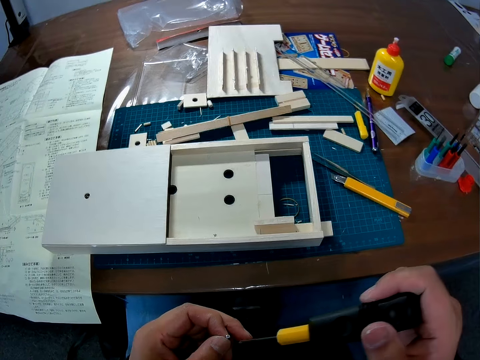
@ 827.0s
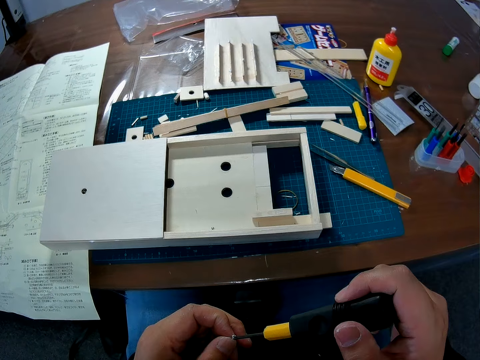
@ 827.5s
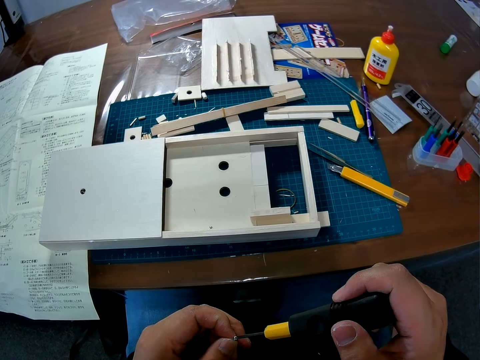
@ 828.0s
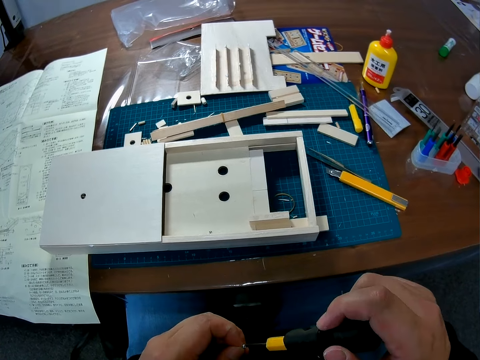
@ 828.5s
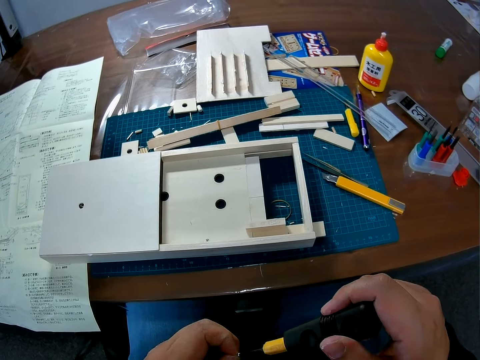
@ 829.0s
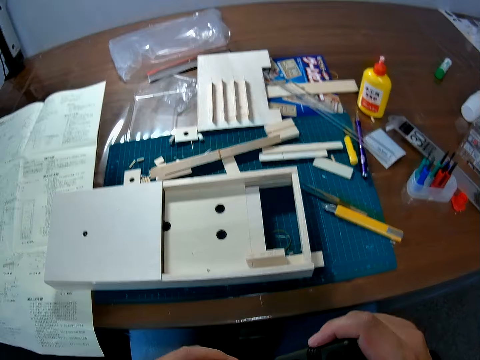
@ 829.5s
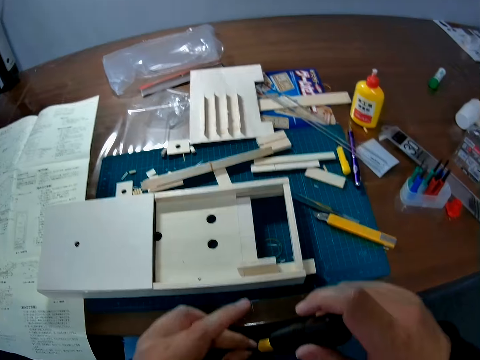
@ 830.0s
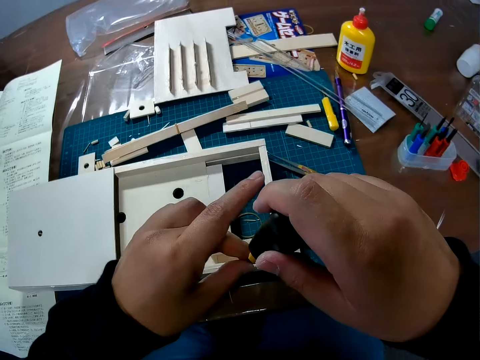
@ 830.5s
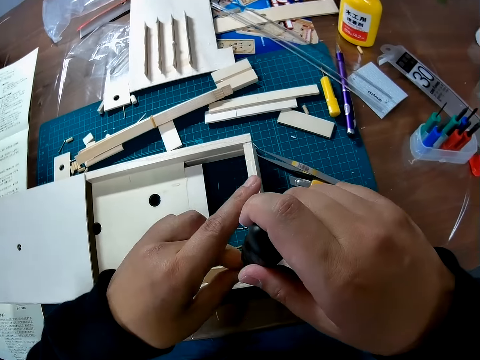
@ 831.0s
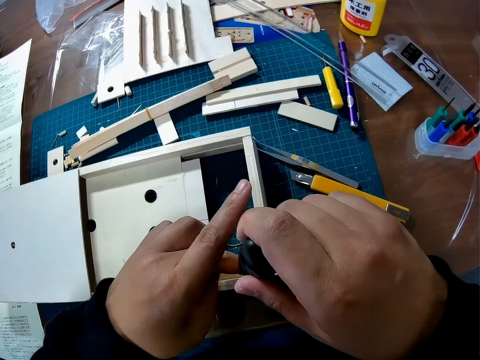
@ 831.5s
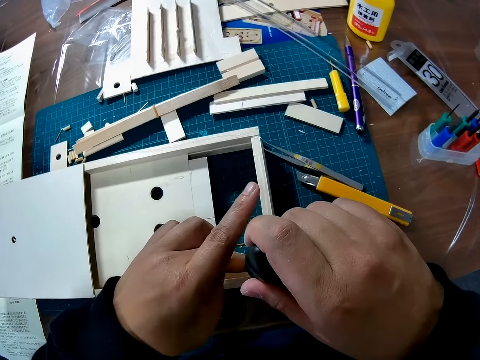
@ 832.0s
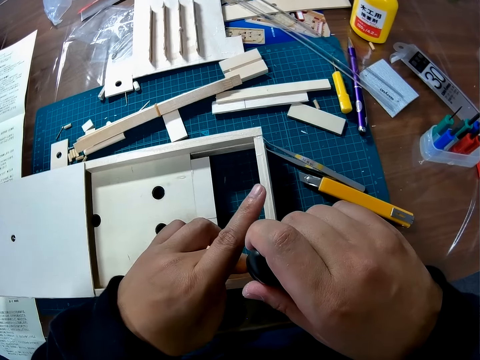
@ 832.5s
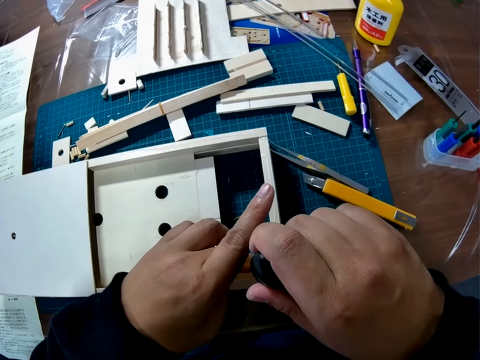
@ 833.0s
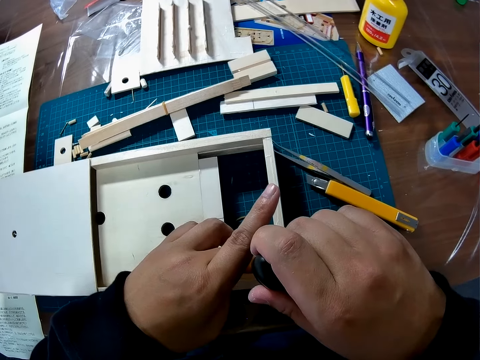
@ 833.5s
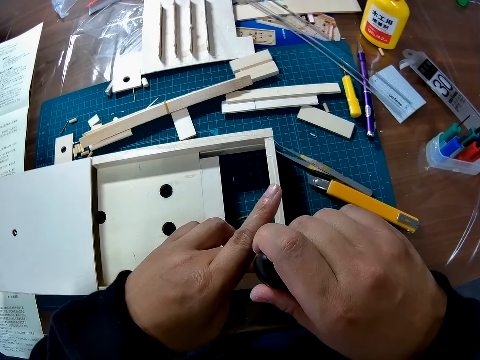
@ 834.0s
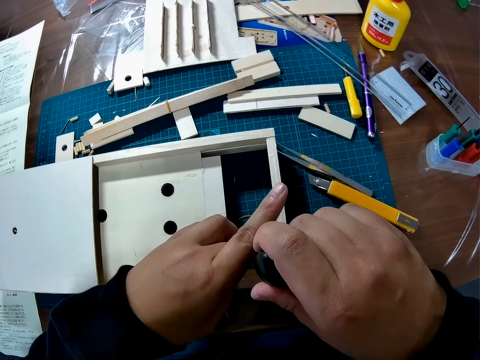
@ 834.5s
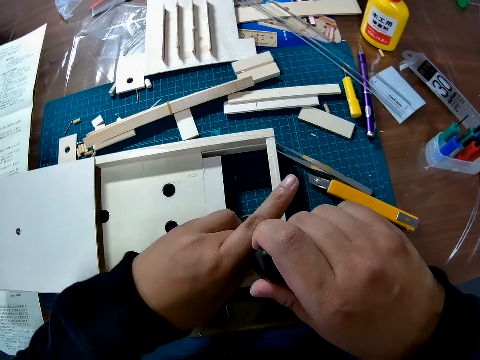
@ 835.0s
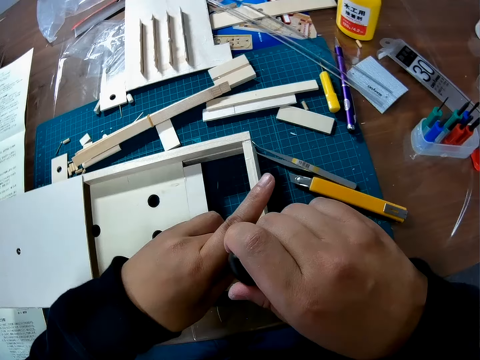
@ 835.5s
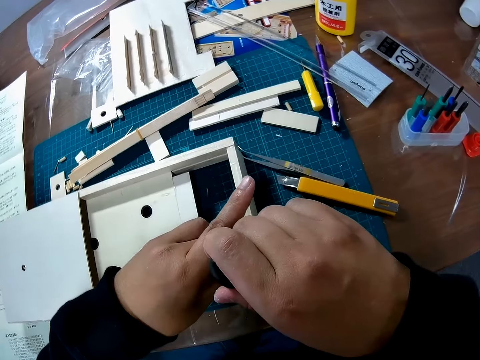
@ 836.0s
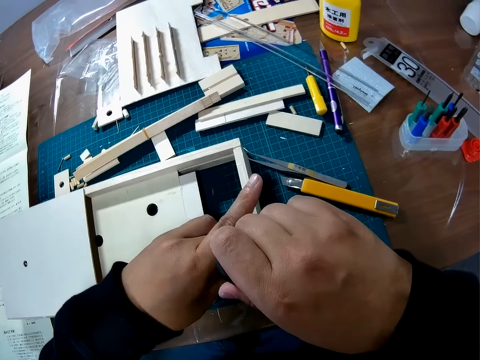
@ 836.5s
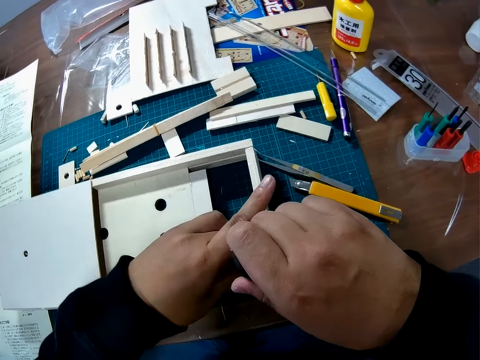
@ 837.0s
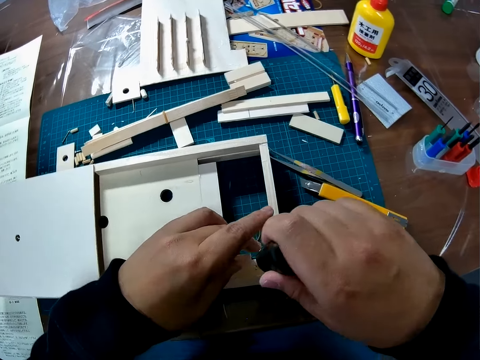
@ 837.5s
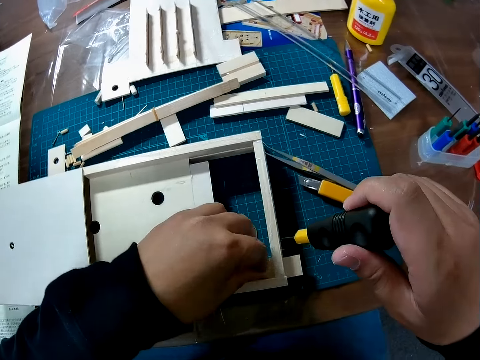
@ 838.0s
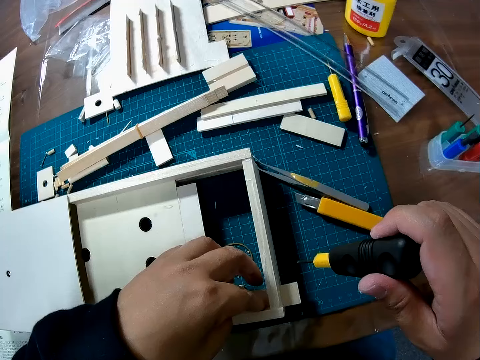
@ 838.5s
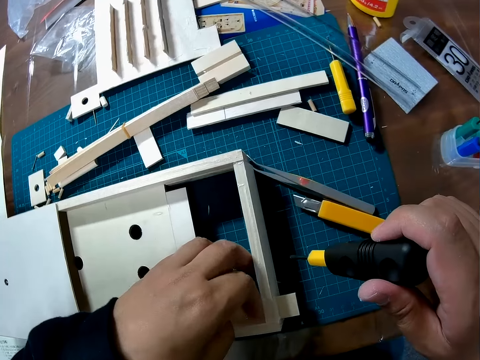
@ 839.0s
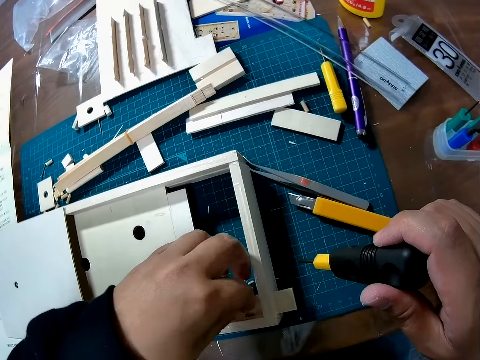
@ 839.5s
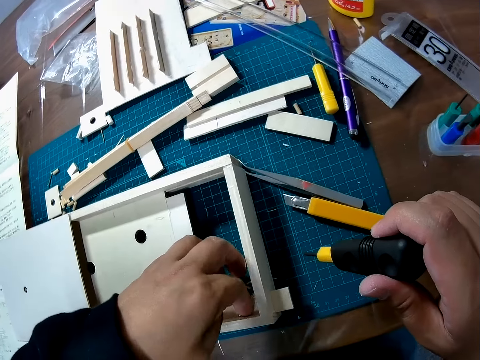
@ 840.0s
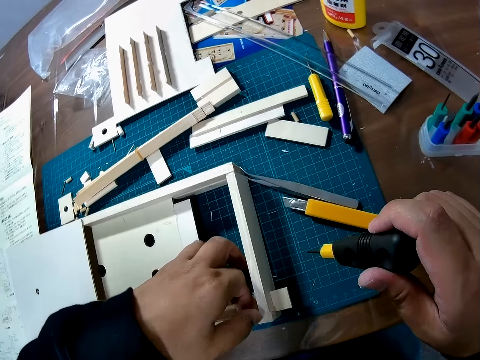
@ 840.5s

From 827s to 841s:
The camera wearer fixes the screw or nut in the screwdriver. He places the nut and screwdriver on the wood. He fixes the screw in the constructed wood. He places his hand on the wood.

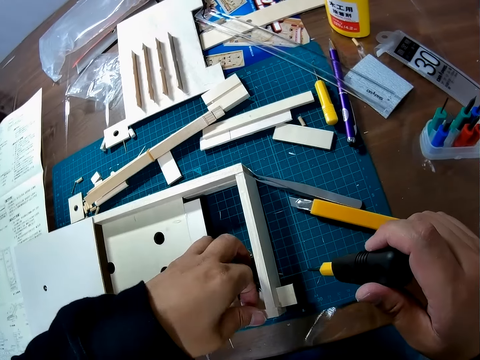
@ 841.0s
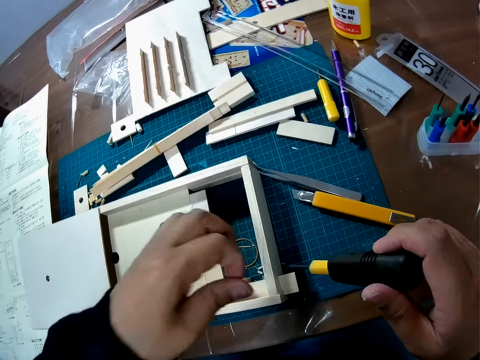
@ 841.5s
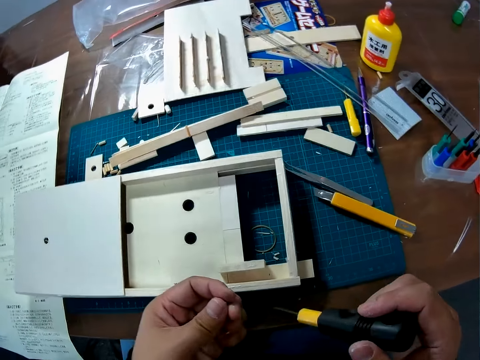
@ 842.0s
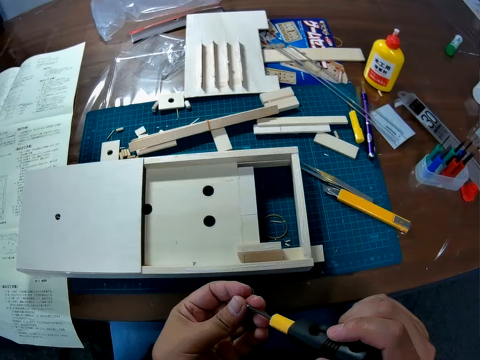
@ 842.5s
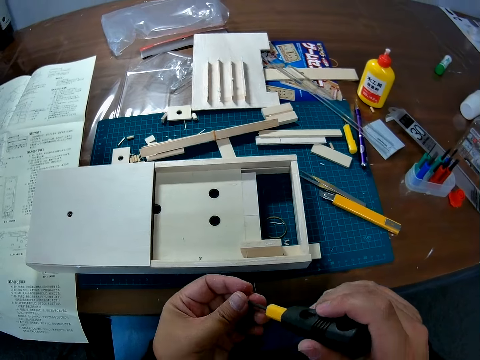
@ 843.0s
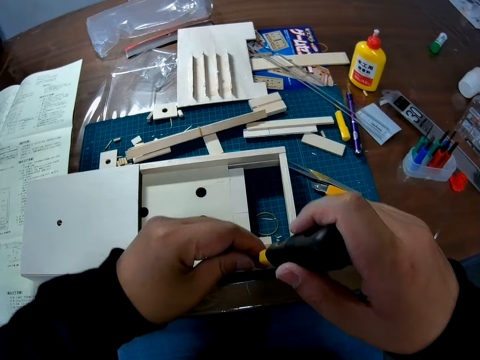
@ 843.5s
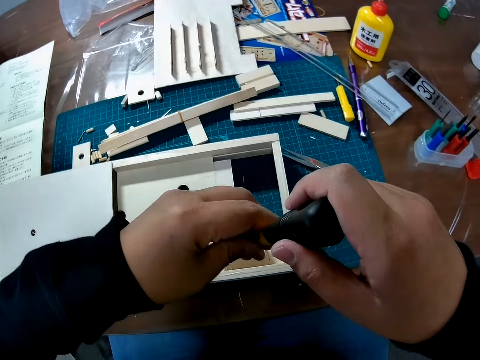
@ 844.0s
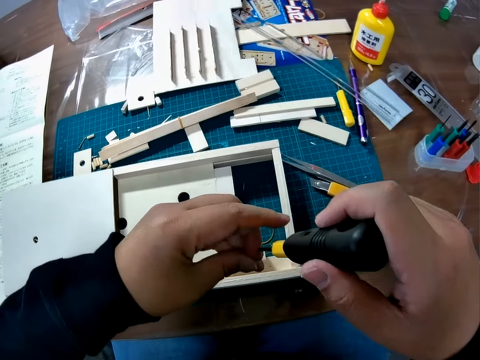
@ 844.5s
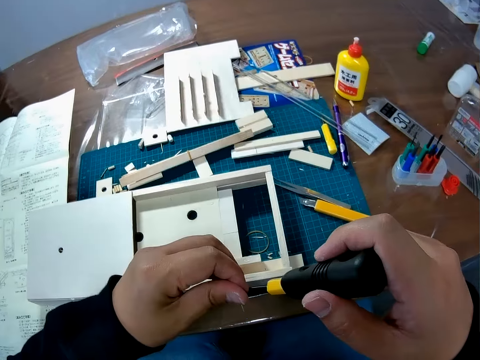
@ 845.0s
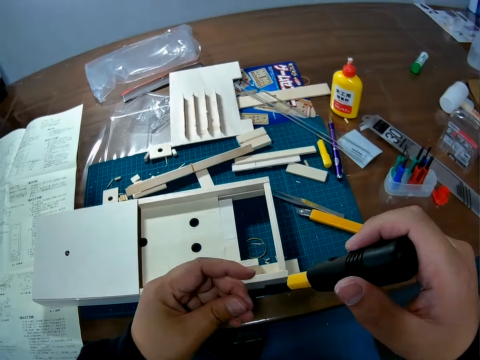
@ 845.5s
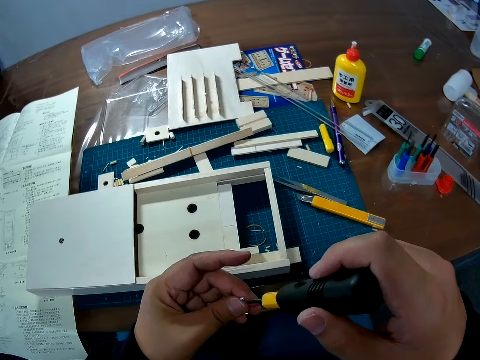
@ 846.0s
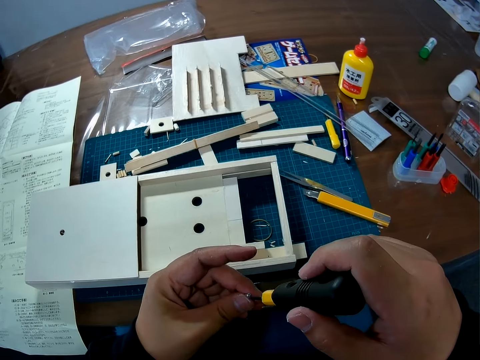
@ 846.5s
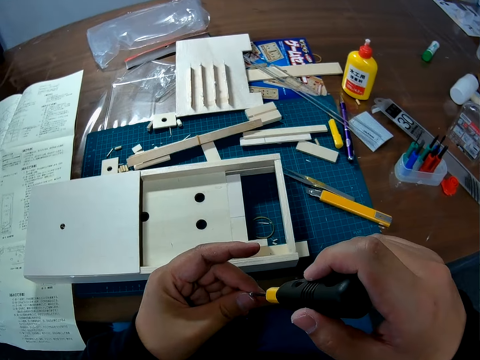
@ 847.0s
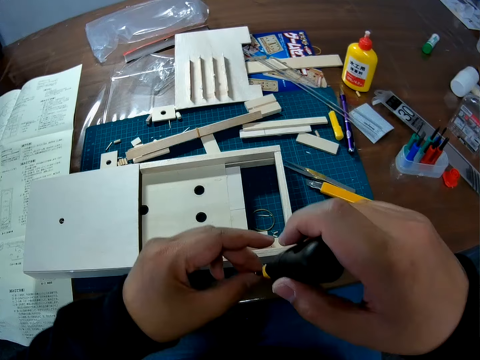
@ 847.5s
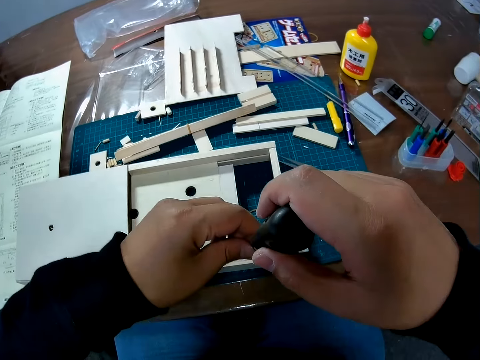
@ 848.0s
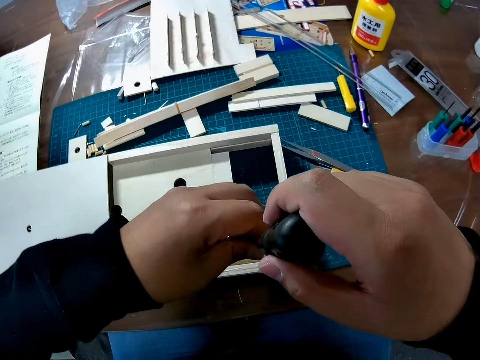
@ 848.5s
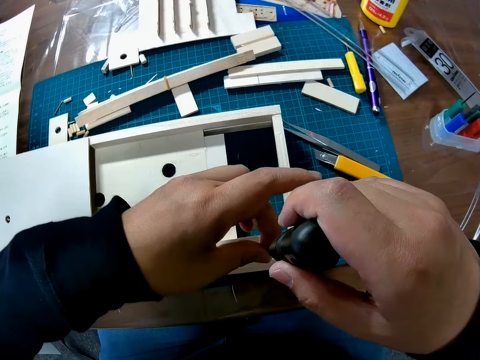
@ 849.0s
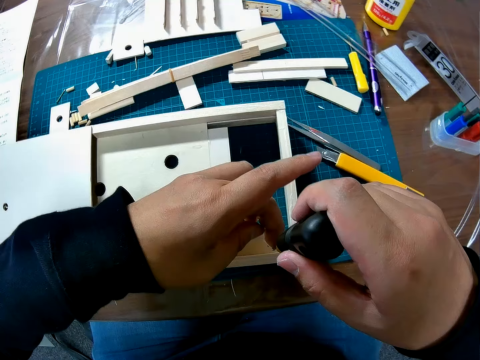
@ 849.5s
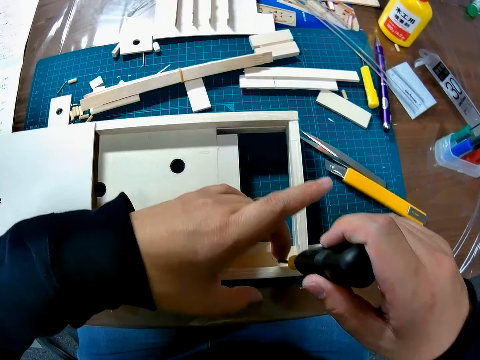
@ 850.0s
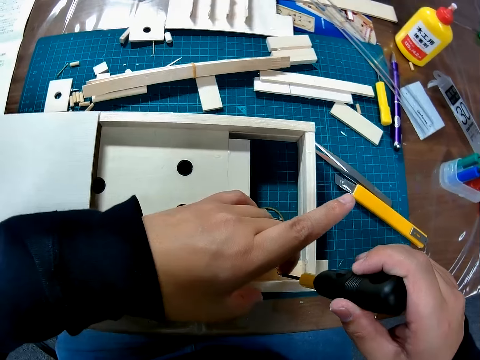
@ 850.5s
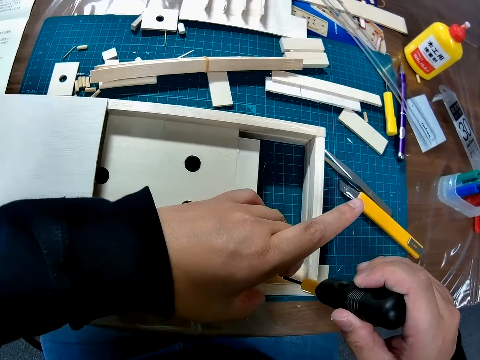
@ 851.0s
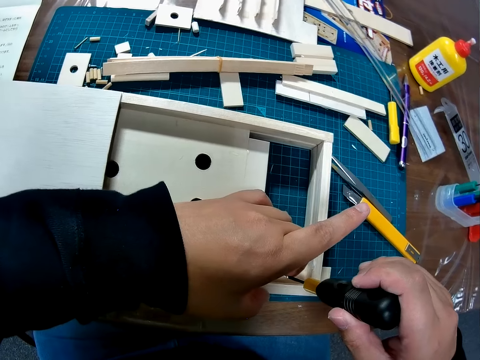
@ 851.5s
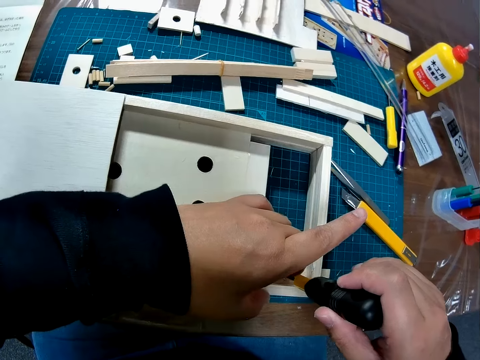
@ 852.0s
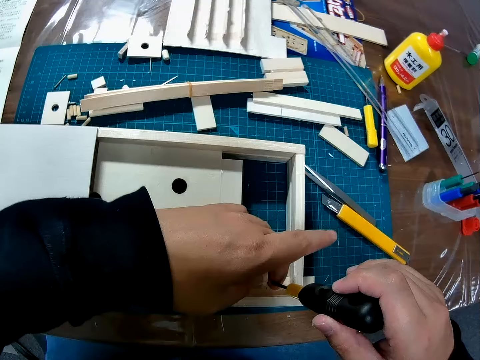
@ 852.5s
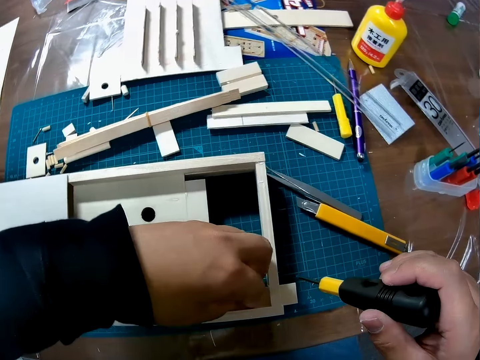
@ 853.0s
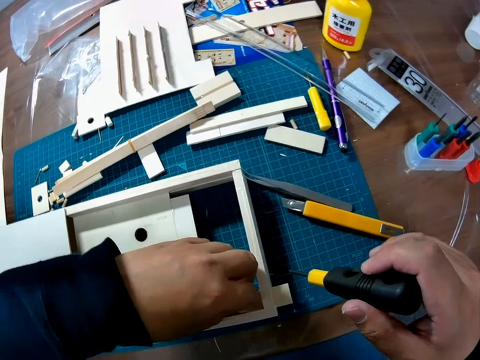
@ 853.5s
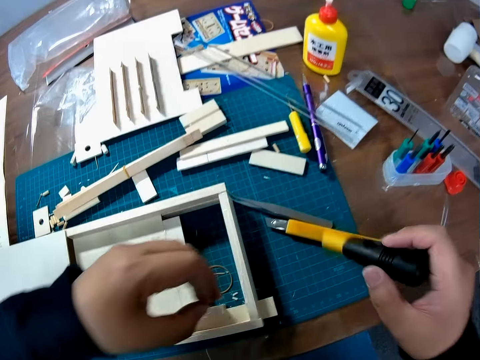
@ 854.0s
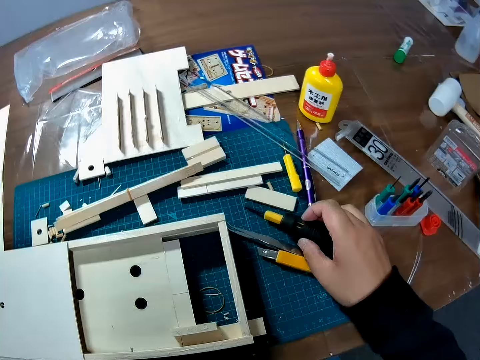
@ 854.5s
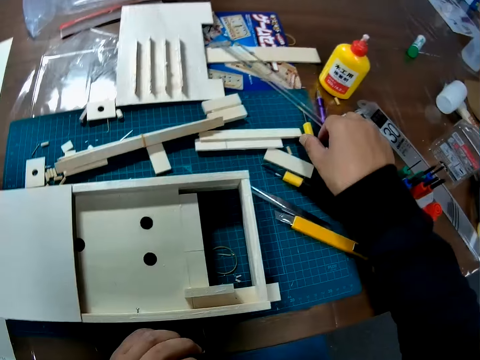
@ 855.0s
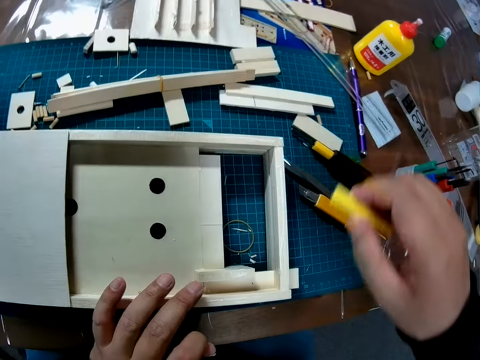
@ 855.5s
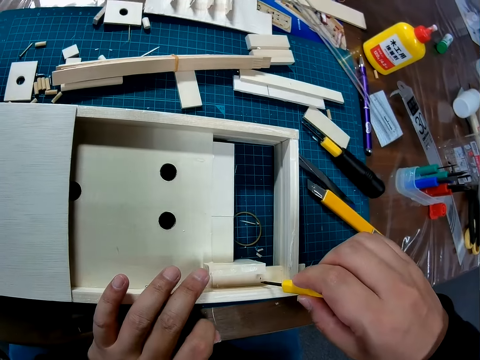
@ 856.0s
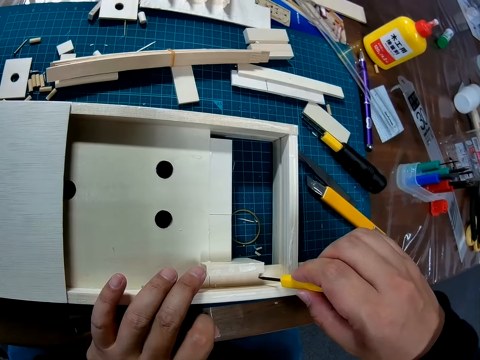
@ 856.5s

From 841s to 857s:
The camera wearer picks the nut from the wood. They place the nut or screw in the screwdriver. They place the nut and screwdriver on the wood. They lift the nut and screwdriver from the wood. They place the nut in the screwdriver. They place the nut and screwdriver on the wood. They fix the screw in the constructed wood. They hold the nut. They lift the screwdriver from the wood. They pick the screwdriver from the wood. They place the screwdriver on the mat. They pick up a small screwdriver from the table.
